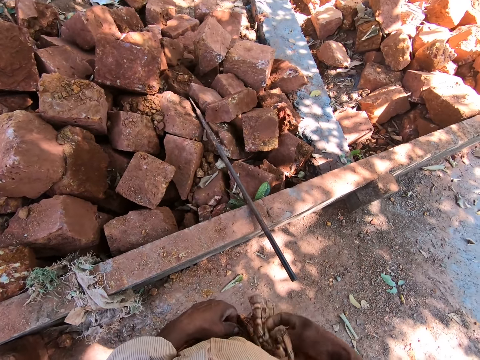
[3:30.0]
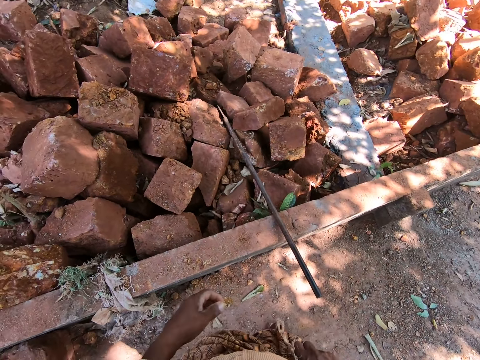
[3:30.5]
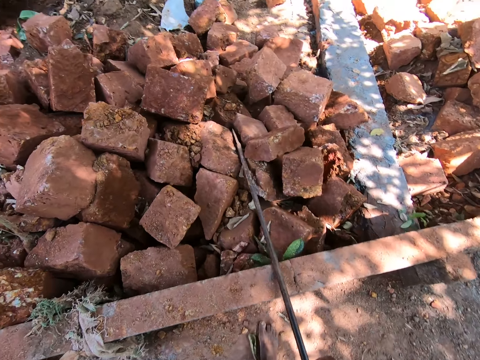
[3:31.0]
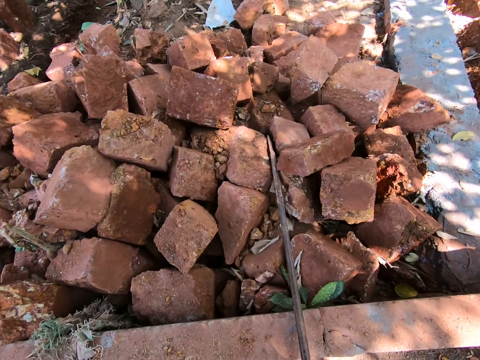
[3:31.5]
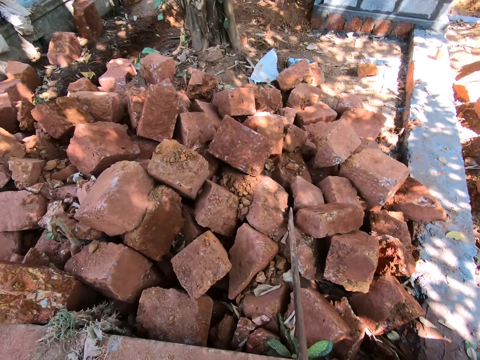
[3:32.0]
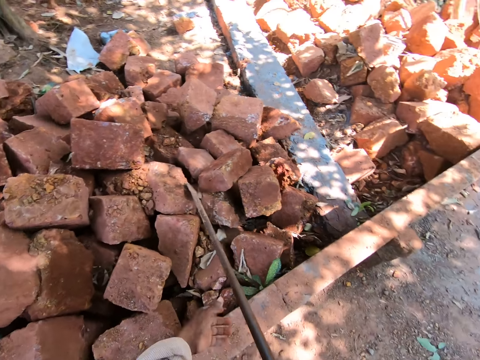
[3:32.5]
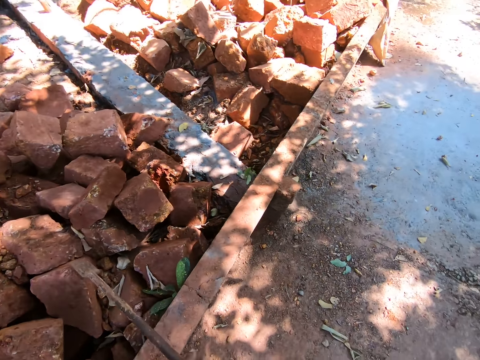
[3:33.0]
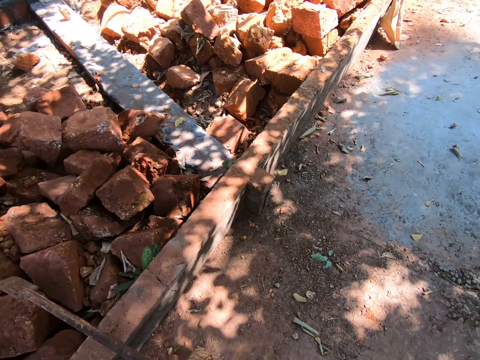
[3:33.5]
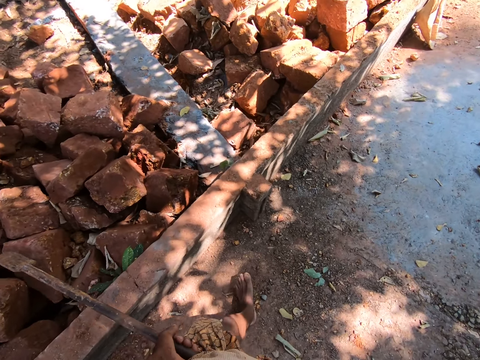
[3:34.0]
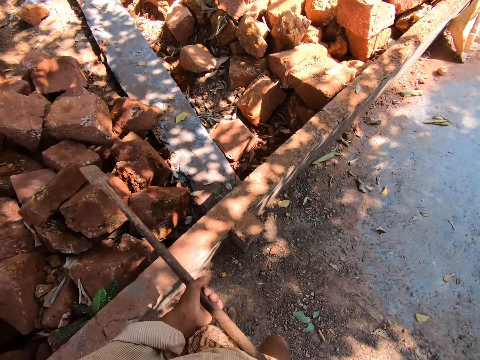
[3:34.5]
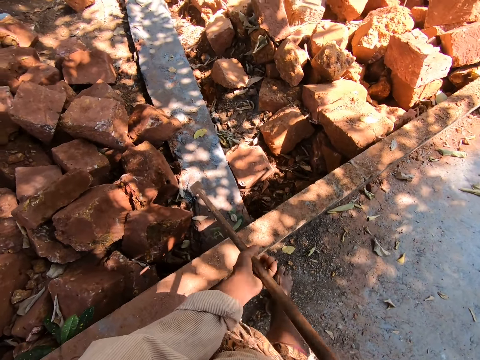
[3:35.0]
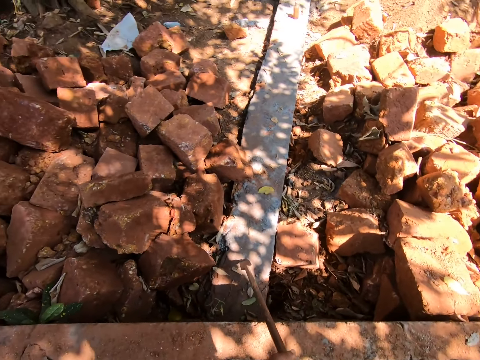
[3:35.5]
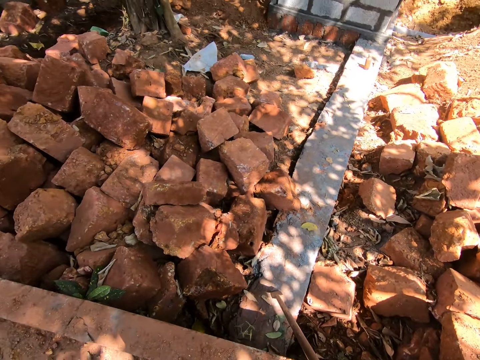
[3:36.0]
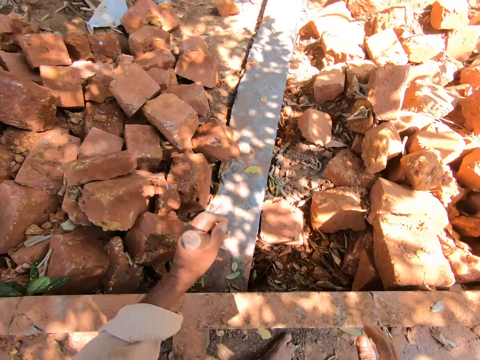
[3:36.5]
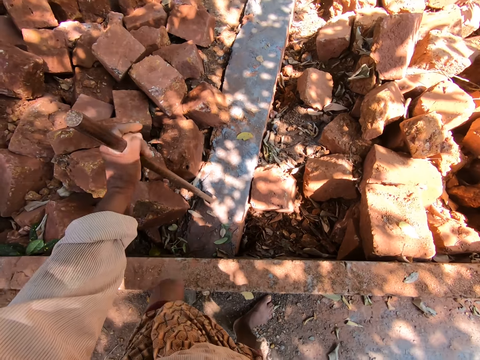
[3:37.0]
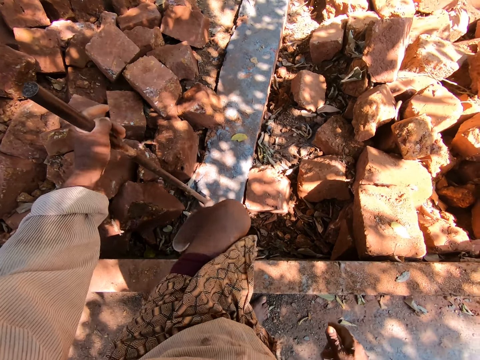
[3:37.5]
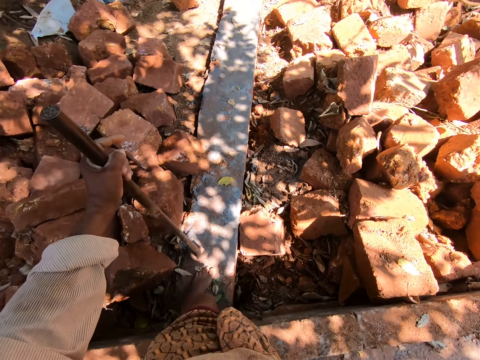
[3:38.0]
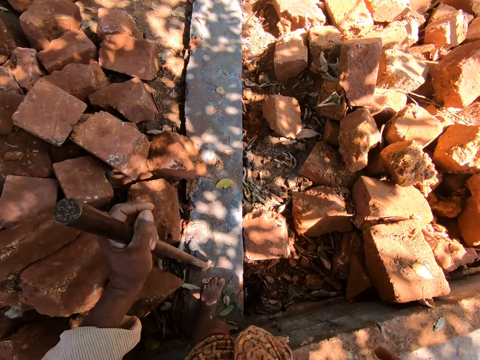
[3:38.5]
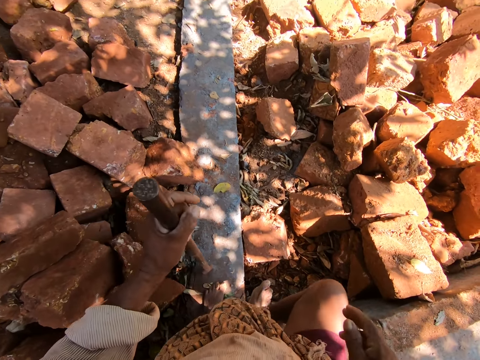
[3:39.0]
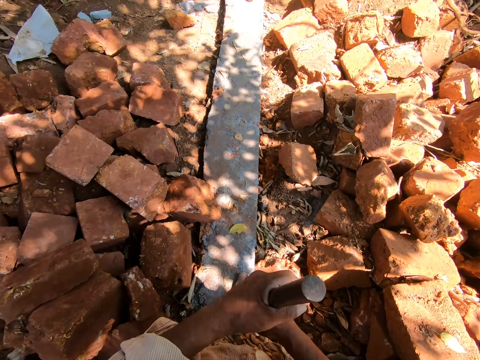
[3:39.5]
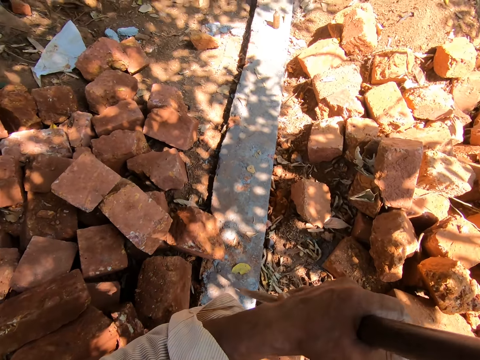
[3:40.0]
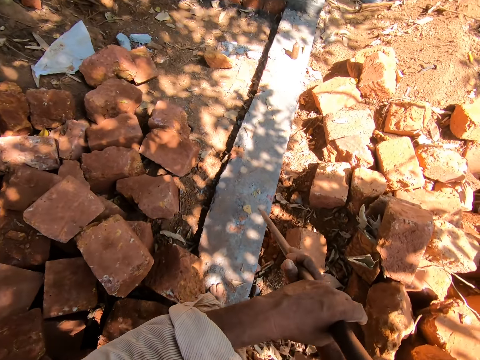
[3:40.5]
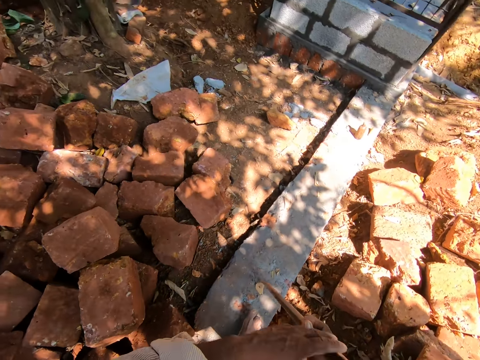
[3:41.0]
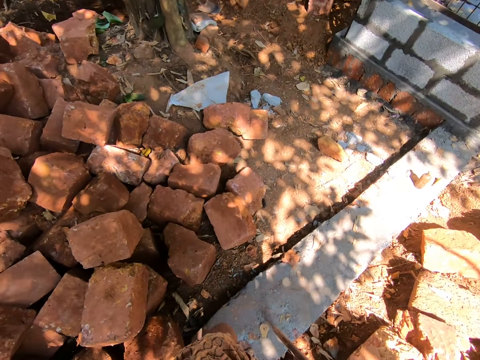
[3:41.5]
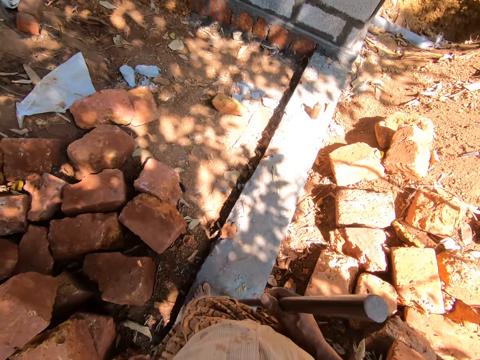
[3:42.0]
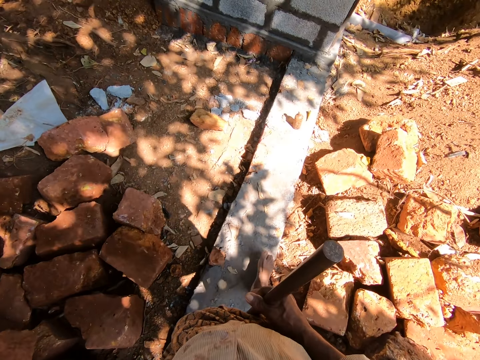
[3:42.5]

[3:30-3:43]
The camera wearer picks the rod from the wall with his right hand. He holds the steel bar with both hands. He walks around. He looks around. He holds the steel bar with the left hand. He climbs over the wall. He walks around. He lifts the steel bar with both hands. He walks towards the tree.

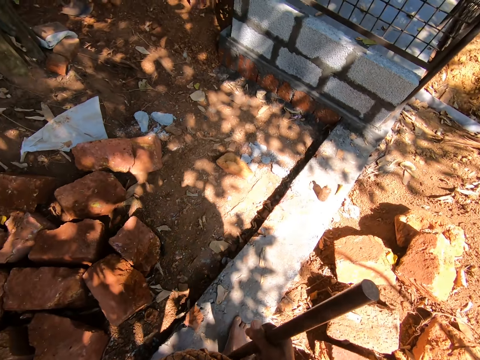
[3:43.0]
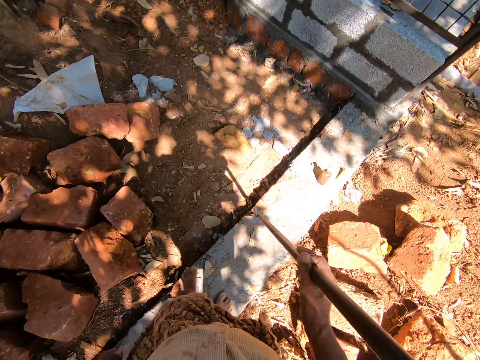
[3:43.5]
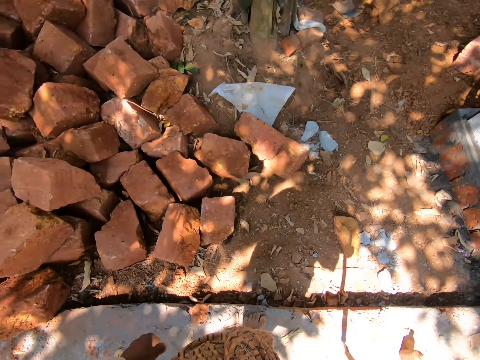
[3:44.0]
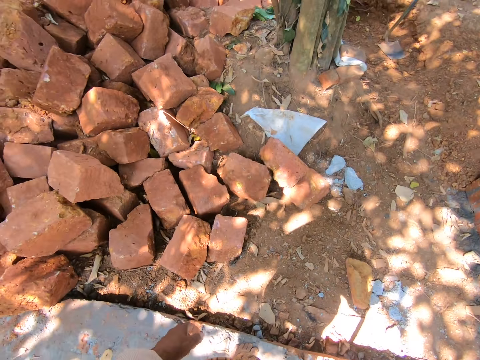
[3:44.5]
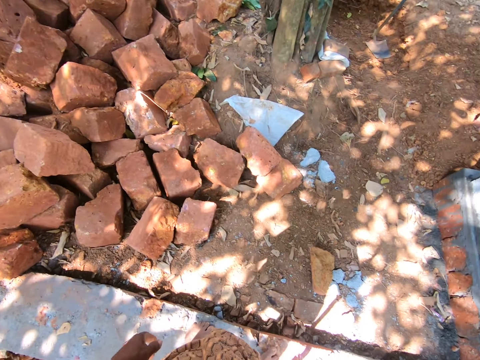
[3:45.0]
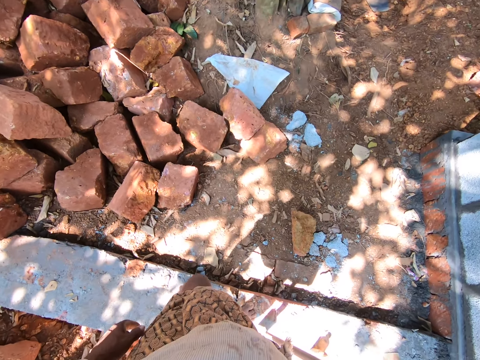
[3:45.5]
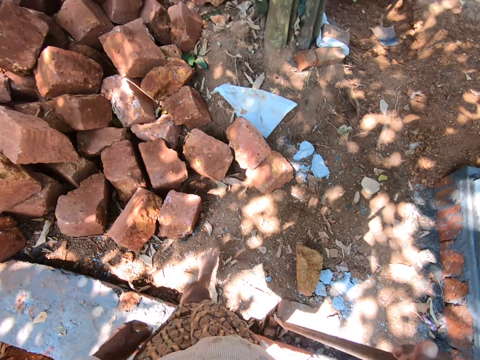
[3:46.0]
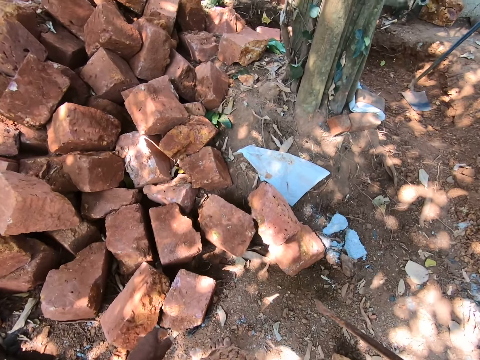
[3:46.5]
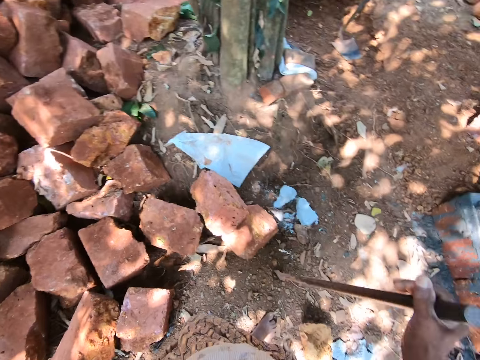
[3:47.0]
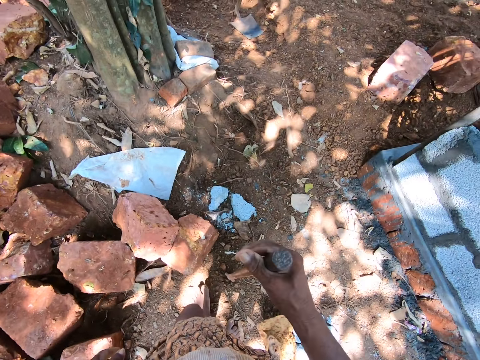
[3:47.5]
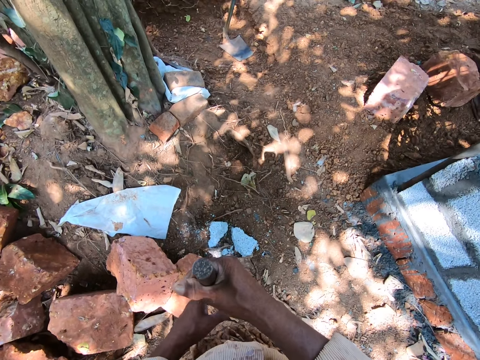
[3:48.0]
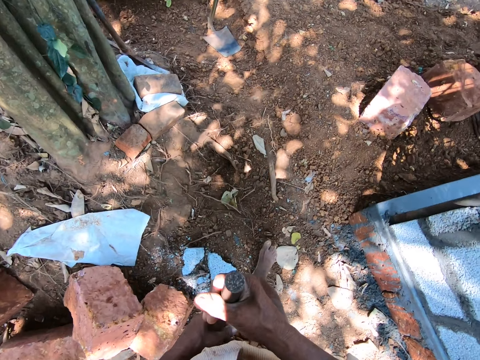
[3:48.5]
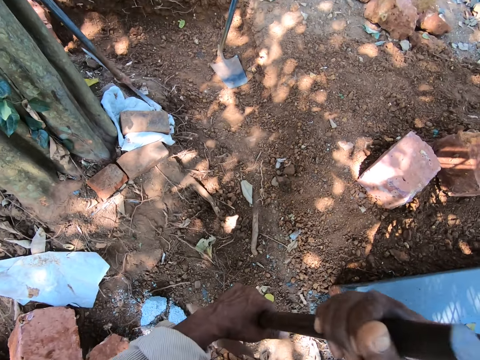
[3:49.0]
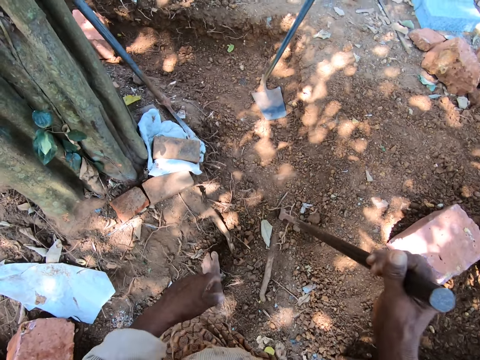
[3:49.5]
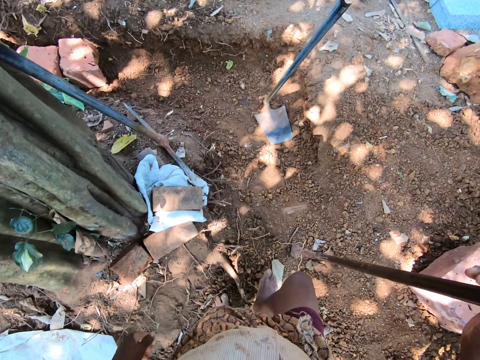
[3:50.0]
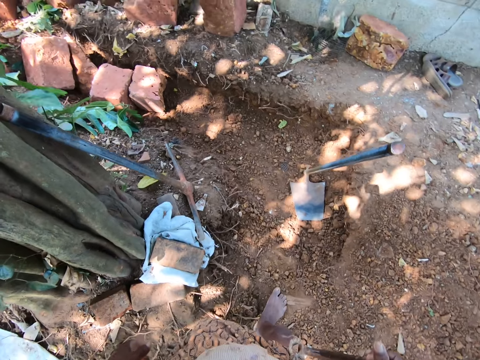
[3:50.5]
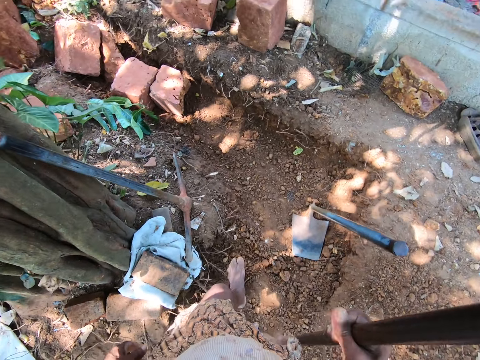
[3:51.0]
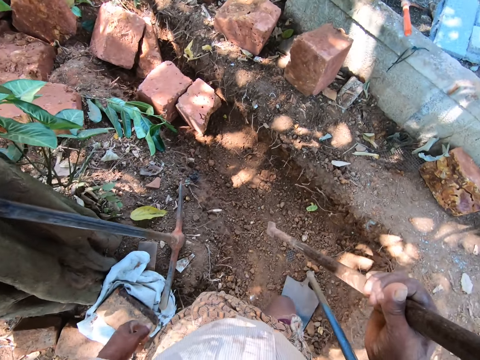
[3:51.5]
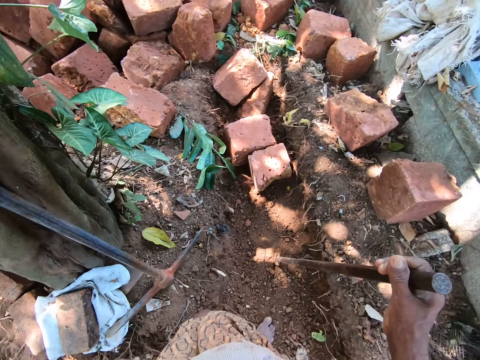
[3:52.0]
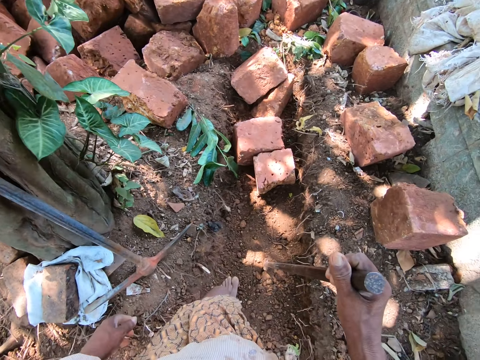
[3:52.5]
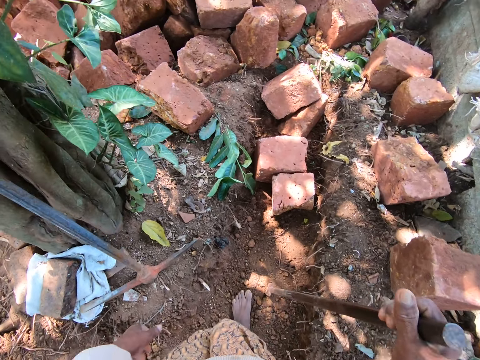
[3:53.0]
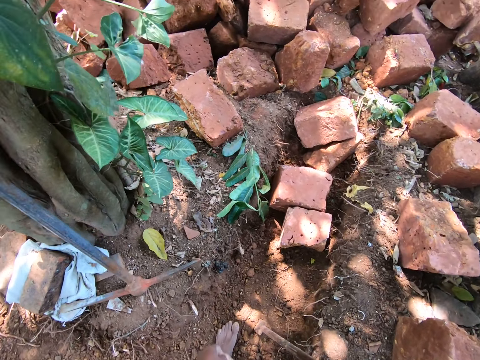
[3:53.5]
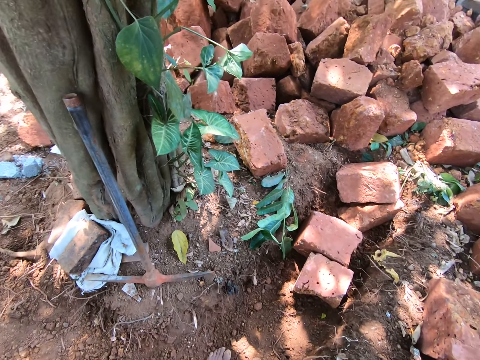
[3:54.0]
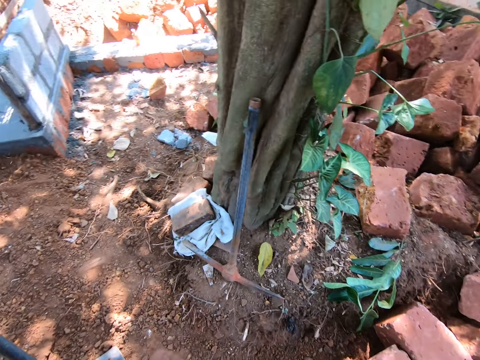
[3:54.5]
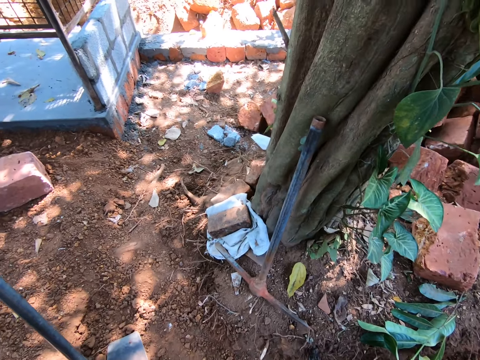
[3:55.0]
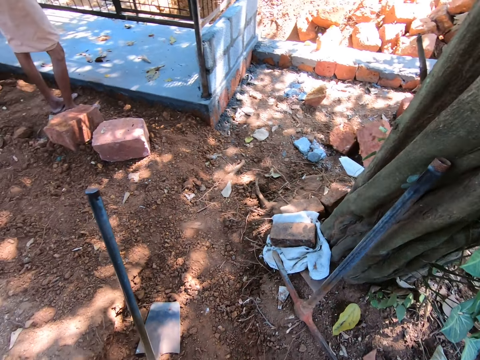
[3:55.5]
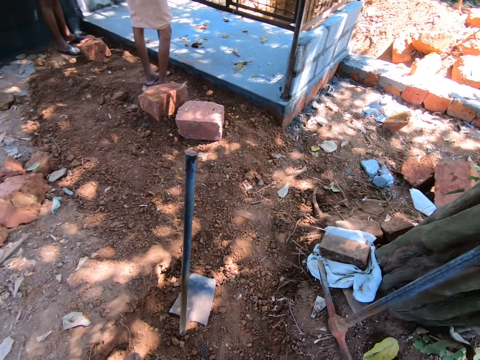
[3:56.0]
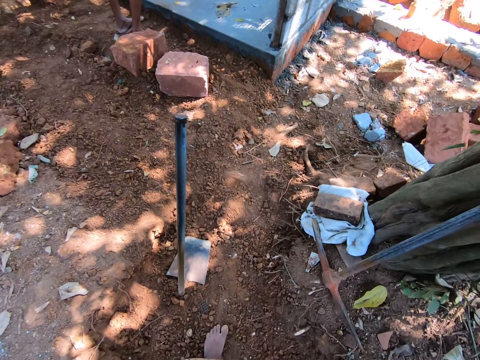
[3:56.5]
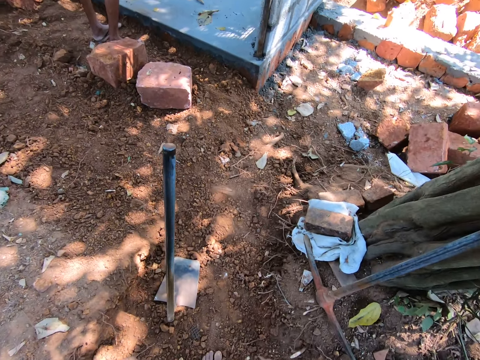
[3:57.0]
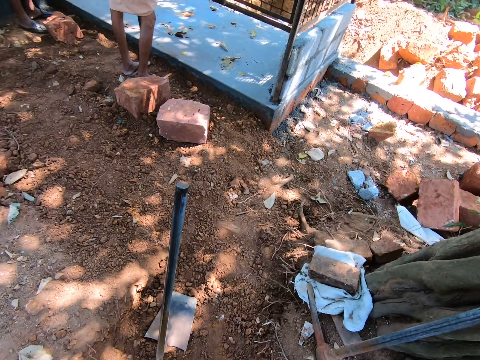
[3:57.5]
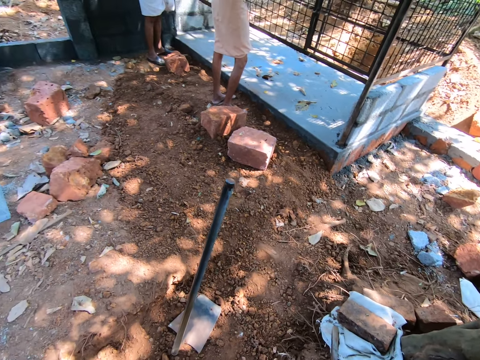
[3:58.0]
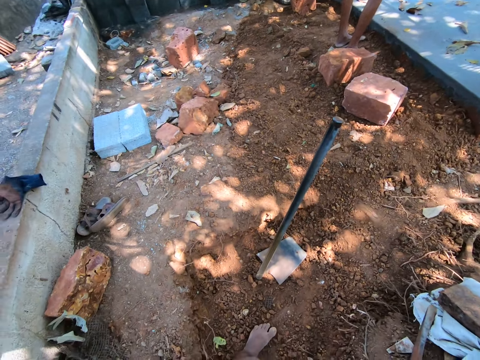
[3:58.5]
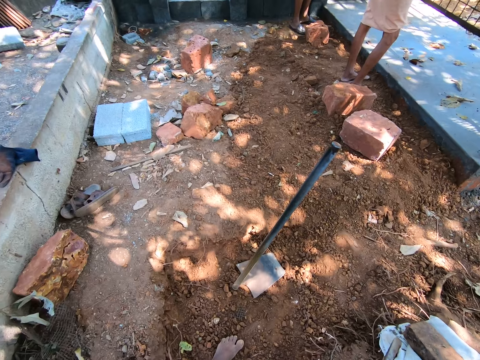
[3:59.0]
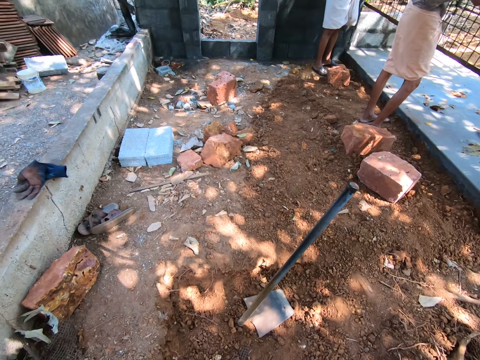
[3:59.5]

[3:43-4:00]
The camera wearer looks around. They walk around. They drop a steel bar on the ground. They walk around. They drop the steel bar on the ground. They look around.
